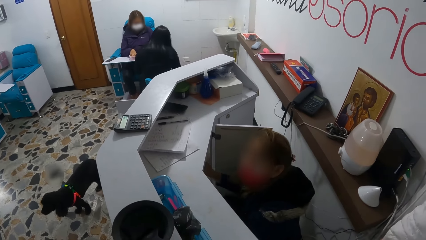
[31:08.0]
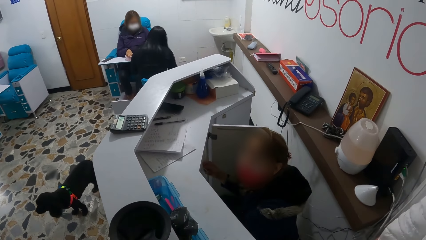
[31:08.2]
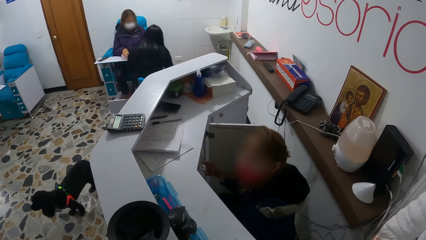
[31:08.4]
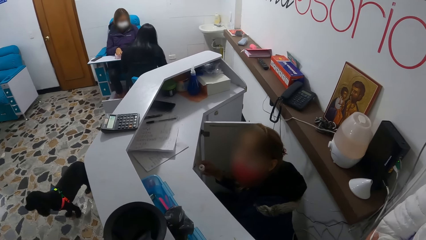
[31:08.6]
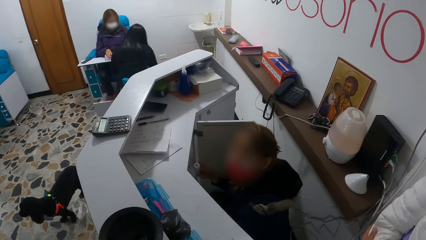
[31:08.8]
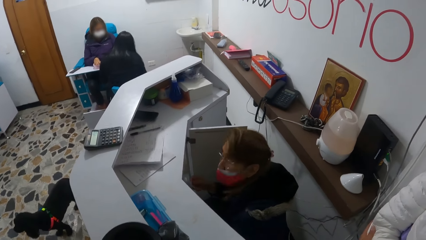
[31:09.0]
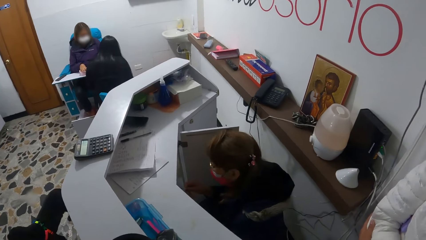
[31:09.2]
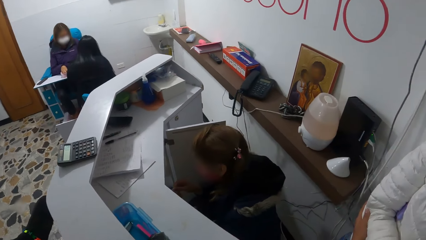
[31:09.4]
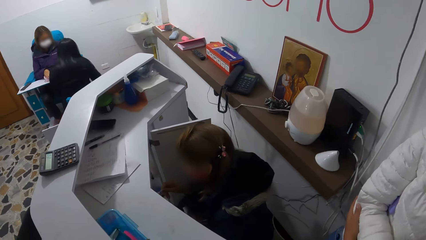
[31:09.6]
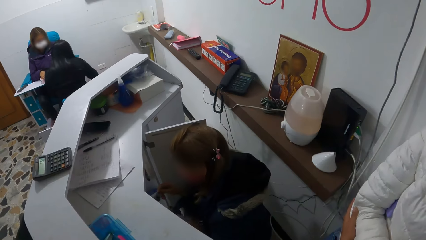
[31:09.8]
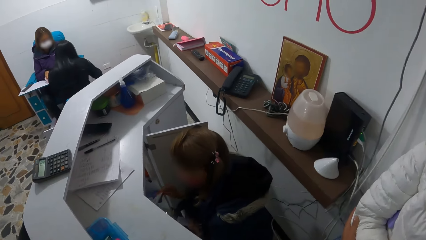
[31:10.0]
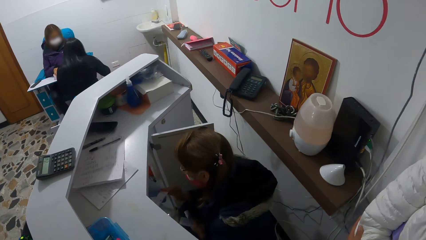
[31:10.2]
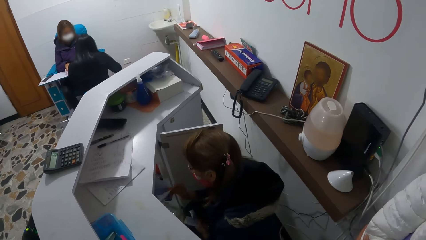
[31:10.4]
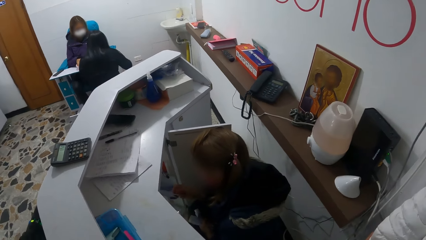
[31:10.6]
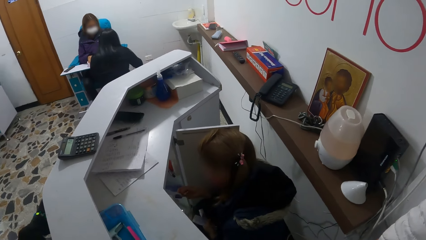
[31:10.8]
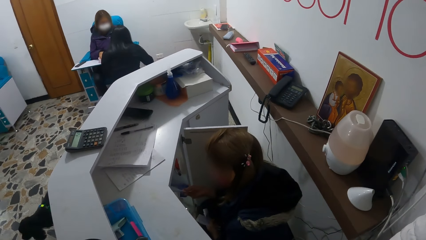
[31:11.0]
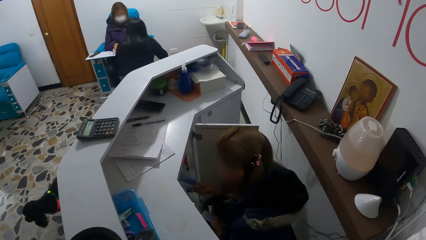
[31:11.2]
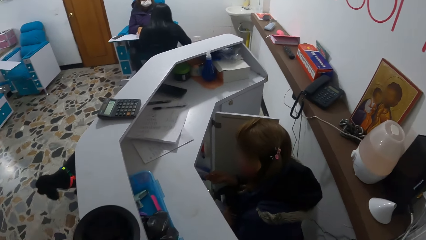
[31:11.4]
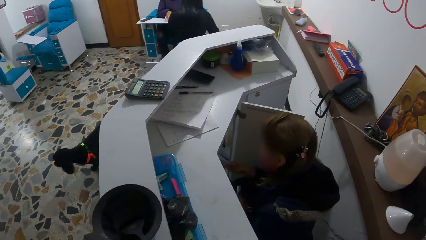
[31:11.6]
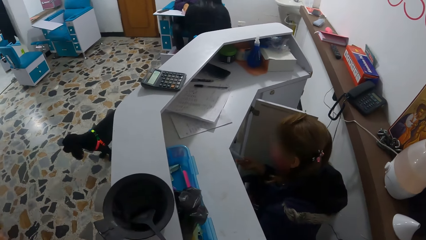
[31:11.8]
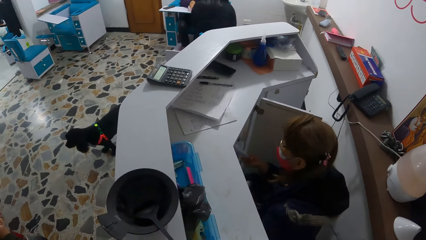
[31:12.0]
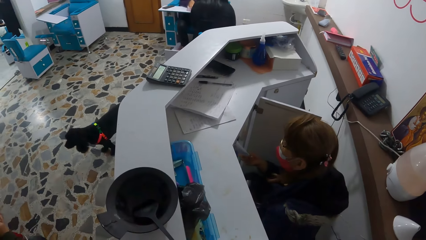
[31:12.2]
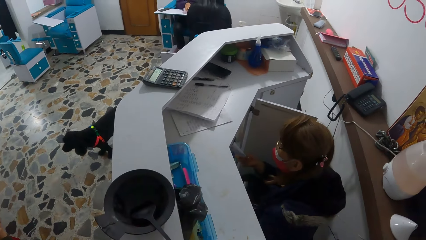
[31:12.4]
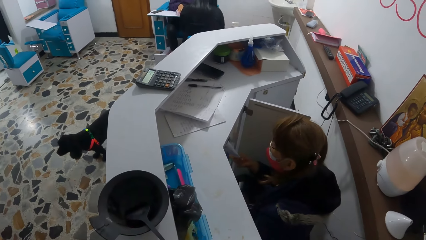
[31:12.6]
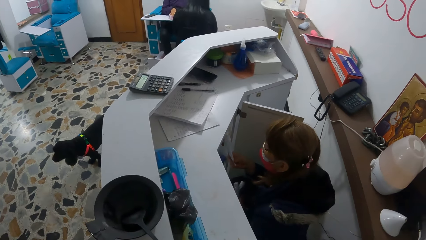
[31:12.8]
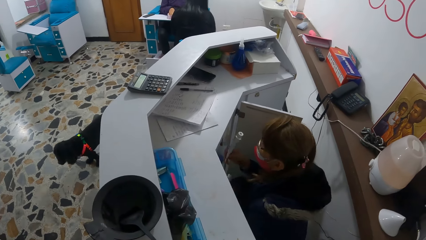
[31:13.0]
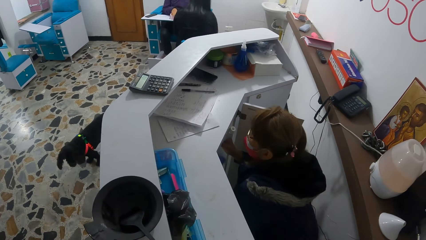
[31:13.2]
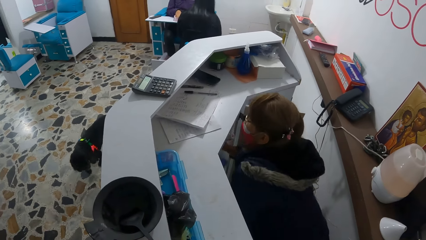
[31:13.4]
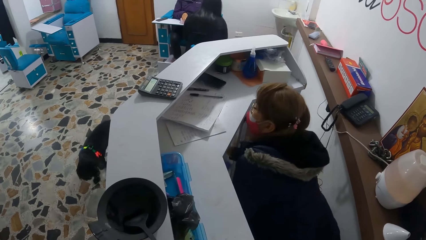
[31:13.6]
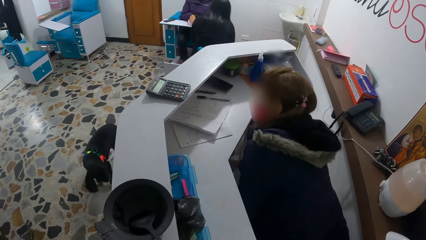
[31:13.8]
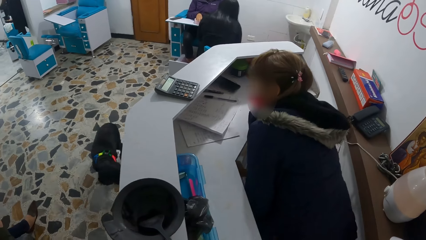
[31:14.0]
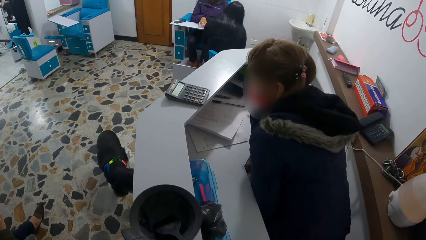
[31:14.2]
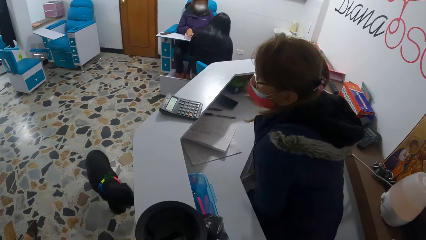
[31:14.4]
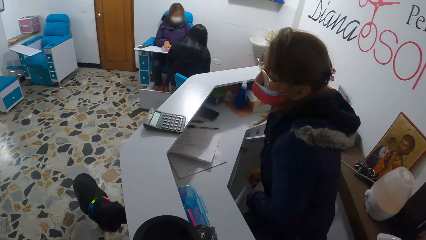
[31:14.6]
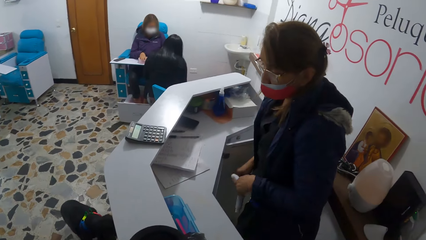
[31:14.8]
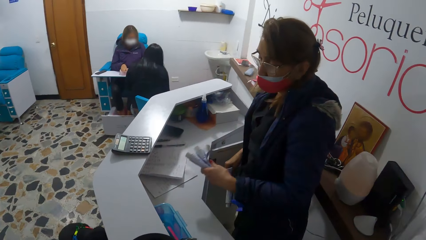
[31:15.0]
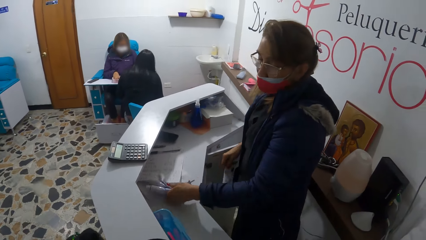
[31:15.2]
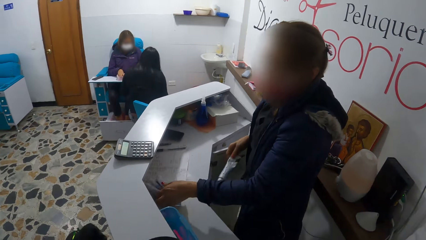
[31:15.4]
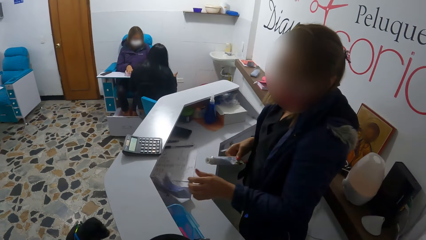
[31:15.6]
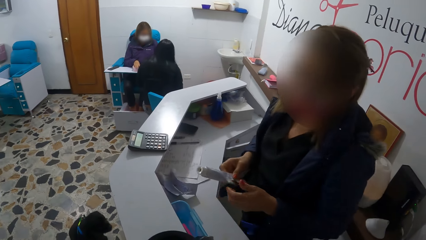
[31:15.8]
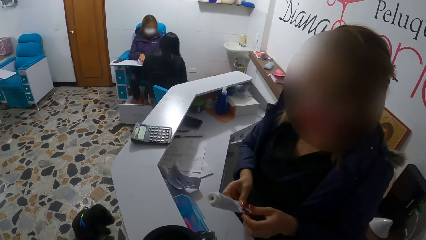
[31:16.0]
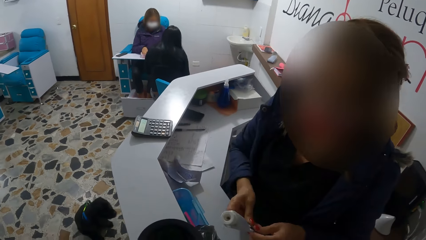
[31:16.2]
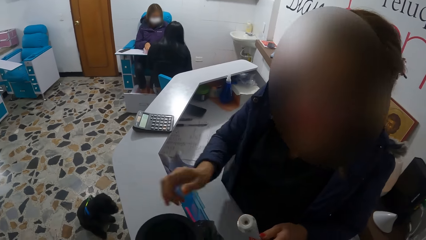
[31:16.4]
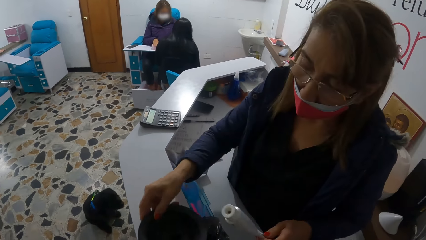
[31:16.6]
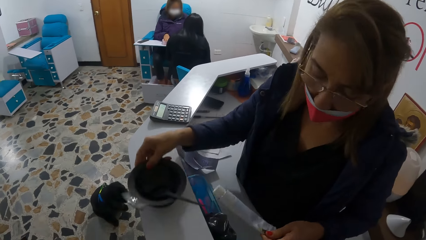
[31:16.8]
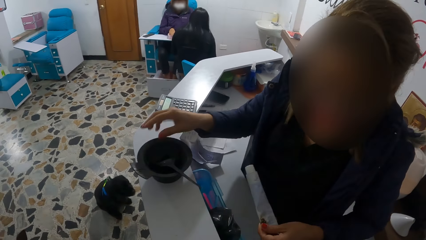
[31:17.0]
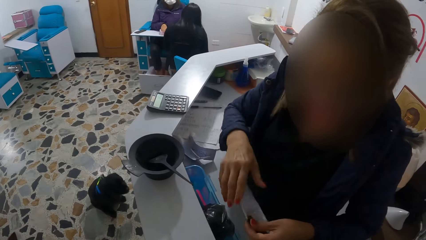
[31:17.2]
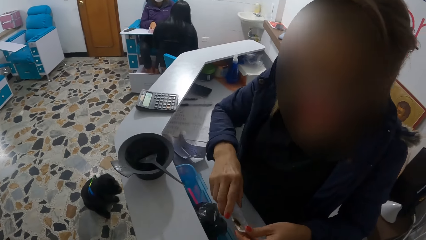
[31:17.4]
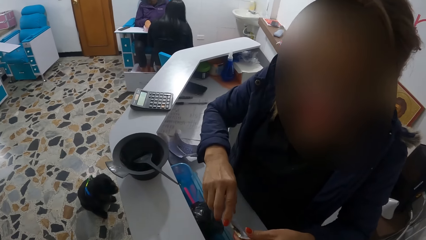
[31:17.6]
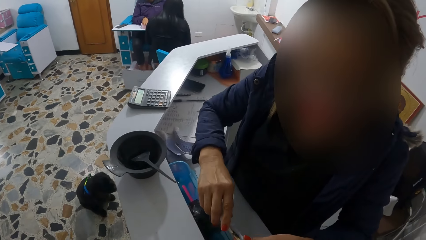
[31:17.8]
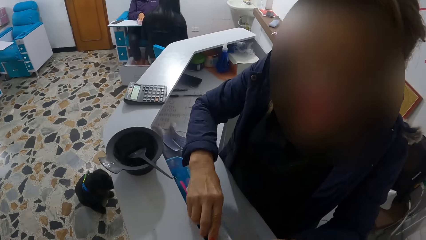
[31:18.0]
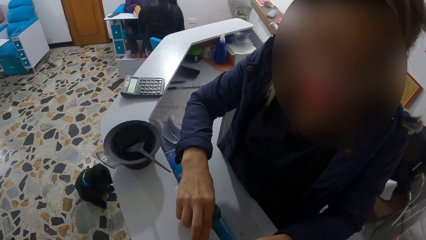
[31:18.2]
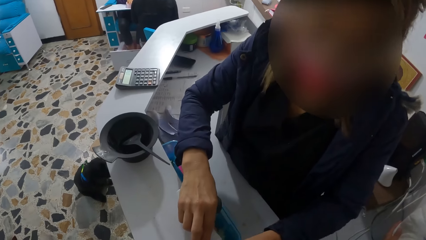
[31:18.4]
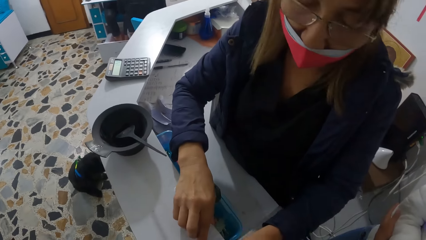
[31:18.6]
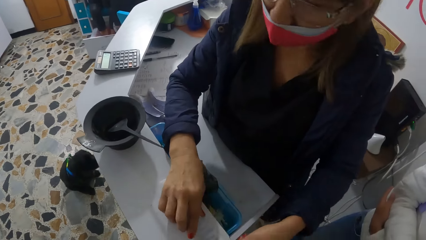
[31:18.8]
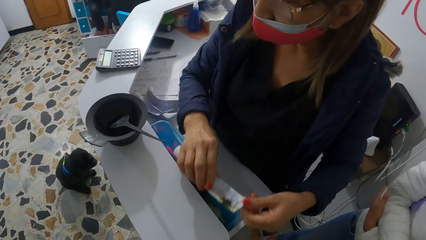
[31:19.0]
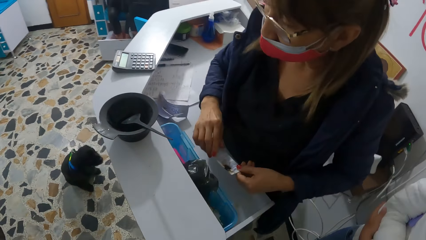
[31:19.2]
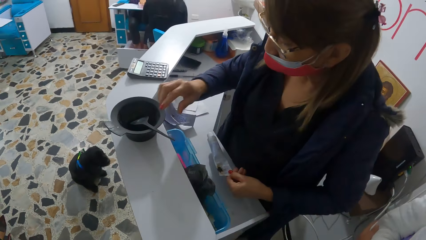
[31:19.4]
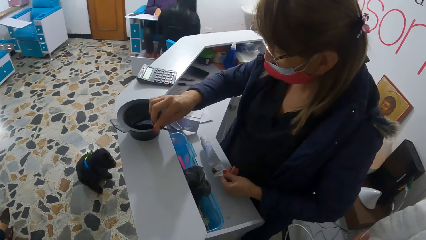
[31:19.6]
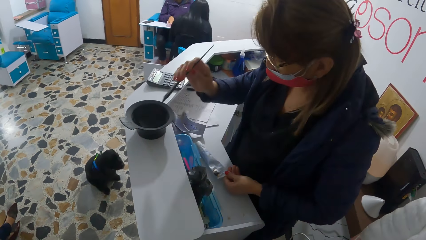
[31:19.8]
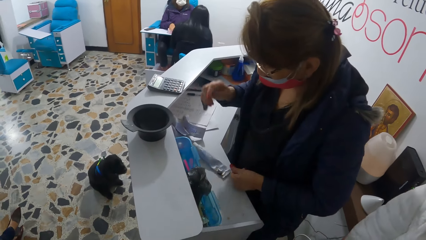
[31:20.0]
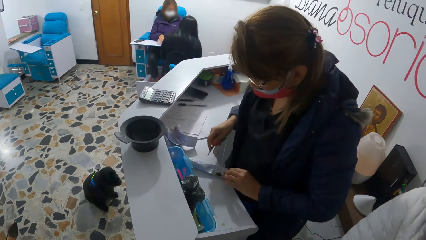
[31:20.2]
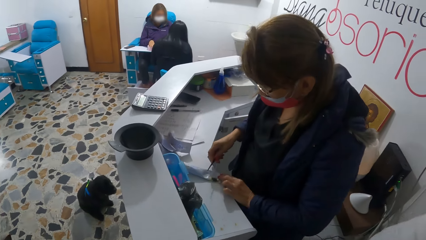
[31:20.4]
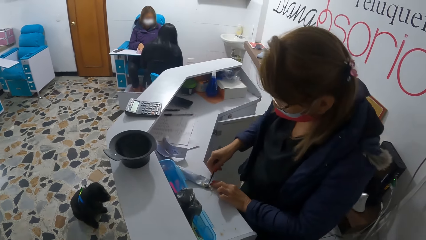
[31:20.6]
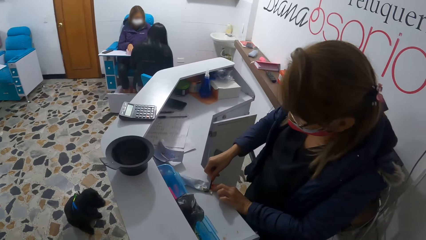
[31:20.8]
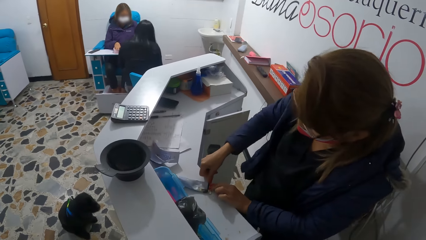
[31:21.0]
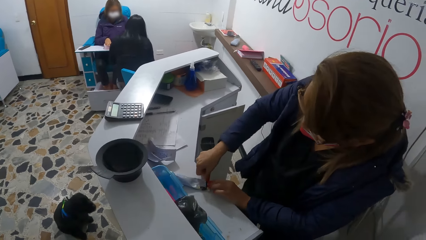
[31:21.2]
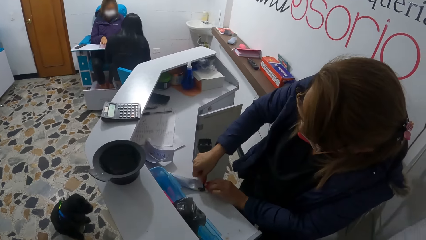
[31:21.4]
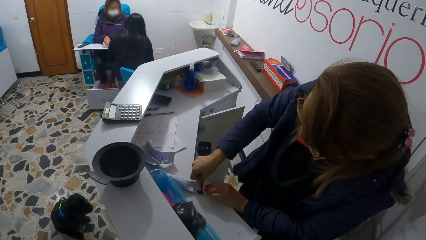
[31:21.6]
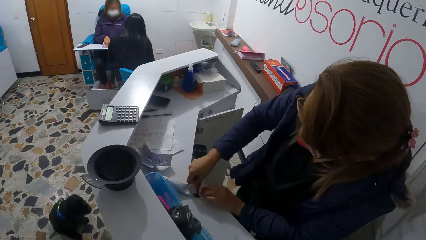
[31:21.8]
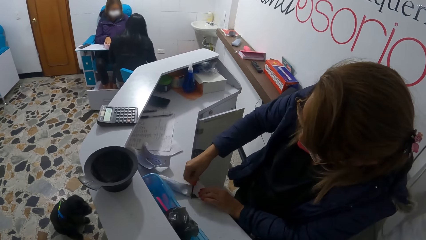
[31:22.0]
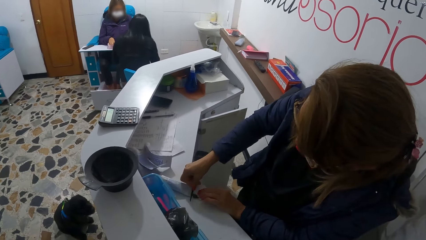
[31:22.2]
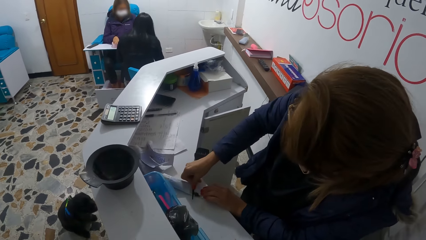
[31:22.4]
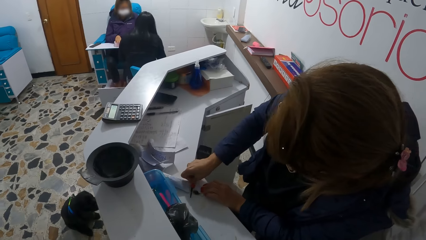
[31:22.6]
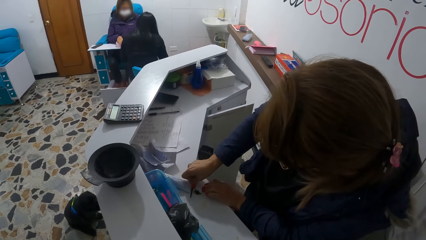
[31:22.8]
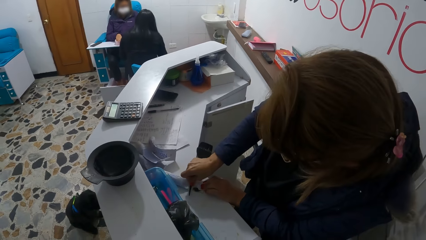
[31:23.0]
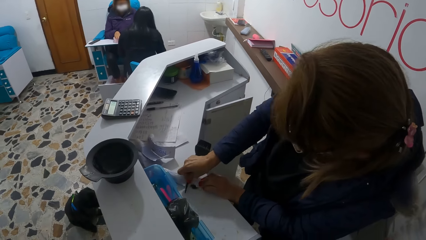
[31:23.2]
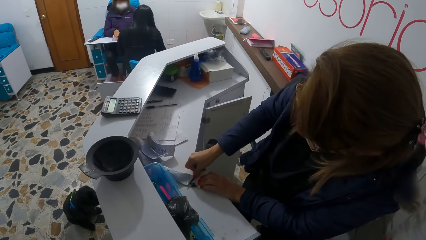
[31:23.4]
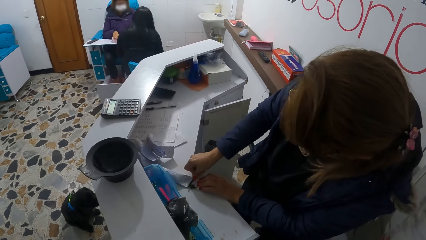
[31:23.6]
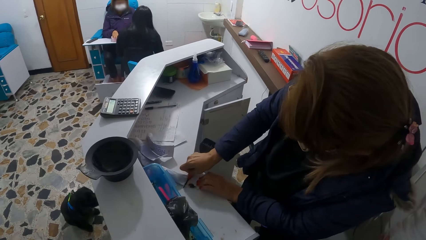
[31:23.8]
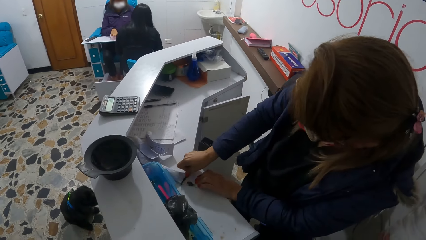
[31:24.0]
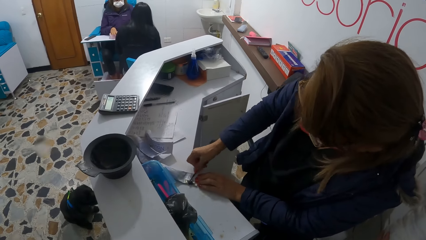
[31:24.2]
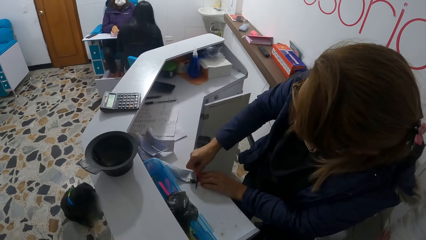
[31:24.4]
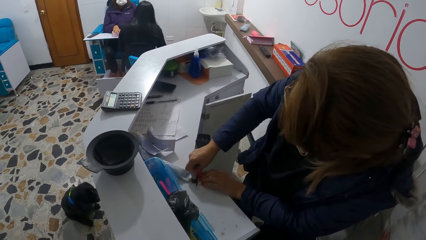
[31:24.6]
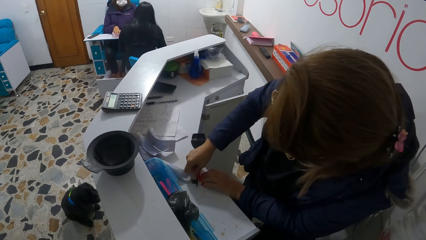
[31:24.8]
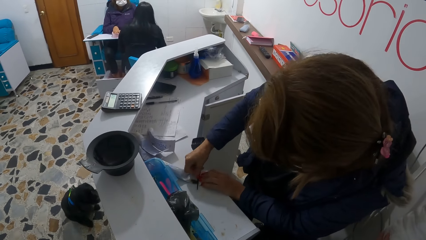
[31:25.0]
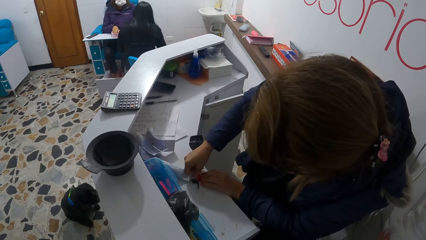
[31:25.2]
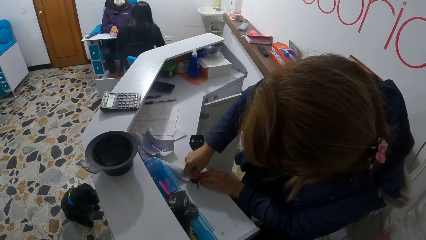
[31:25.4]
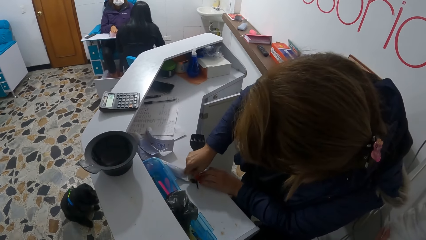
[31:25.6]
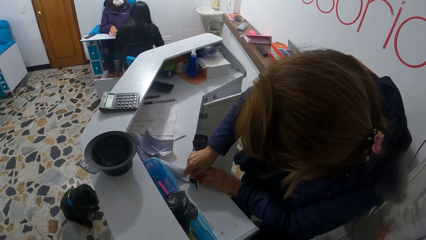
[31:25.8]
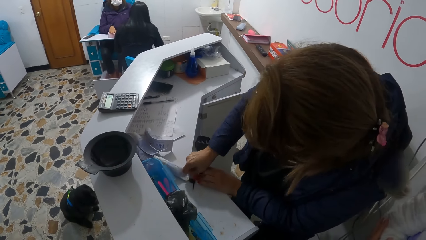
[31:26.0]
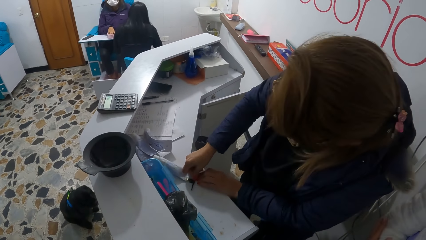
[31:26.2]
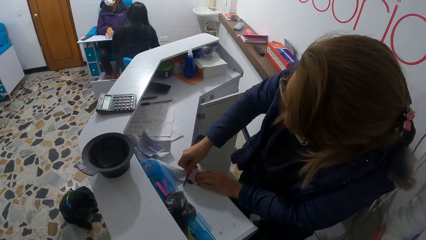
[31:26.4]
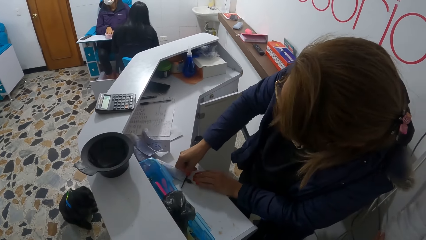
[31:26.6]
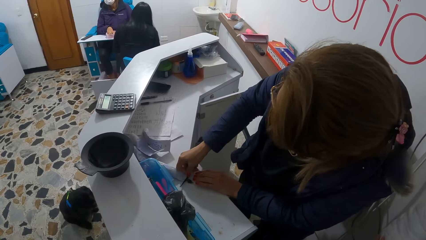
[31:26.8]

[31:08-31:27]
The woman picks up a tube of dye from the cabinet with her right hand. The woman talks to the camera wearer. The woman examines the tube of dye in both hands. The woman drops the thermometers on the reception desk with her left hand. The woman moves the bowl on the reception desk with her right hand. The woman picks up the brush from the bowl on the reception desk with her right hand. The woman presses the tube of dye on the reception desk with the tail of the brush in her right hand.
